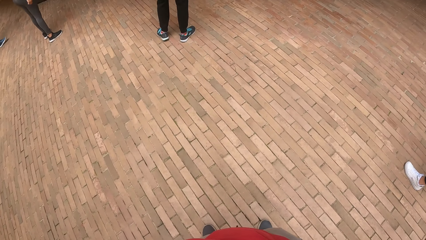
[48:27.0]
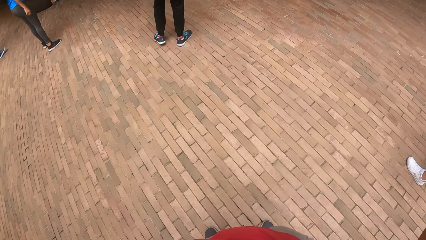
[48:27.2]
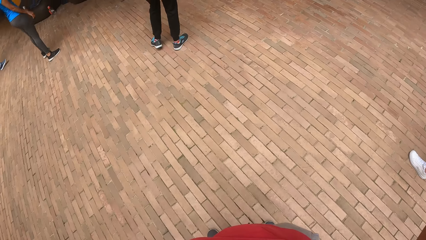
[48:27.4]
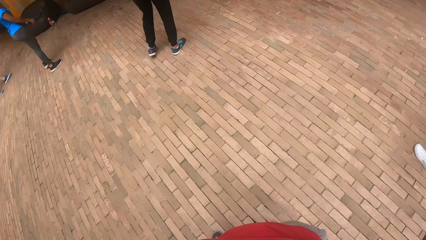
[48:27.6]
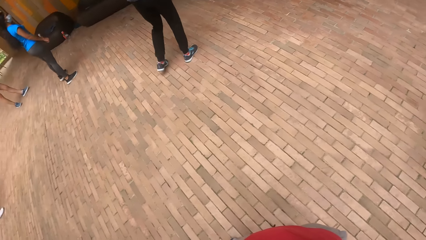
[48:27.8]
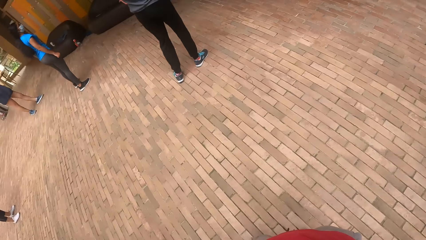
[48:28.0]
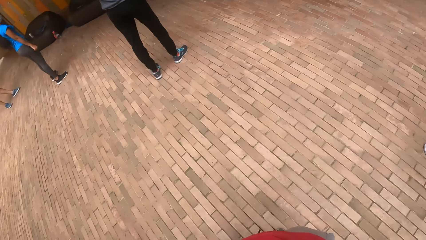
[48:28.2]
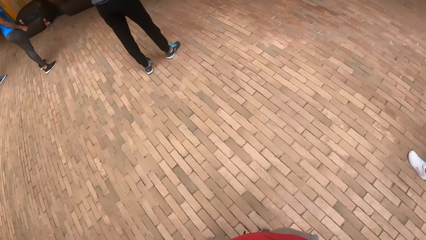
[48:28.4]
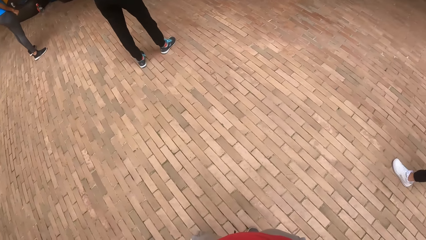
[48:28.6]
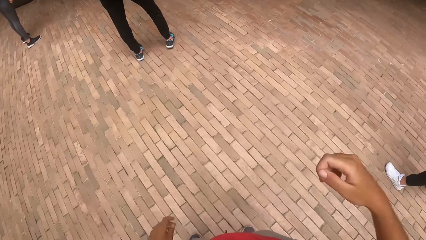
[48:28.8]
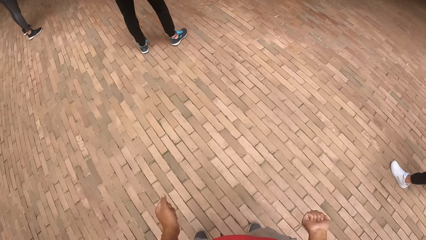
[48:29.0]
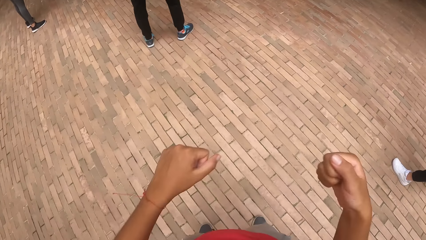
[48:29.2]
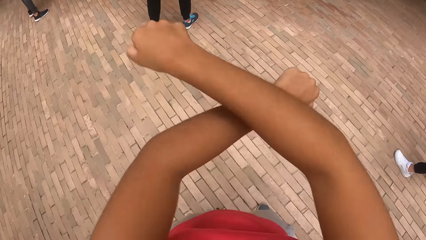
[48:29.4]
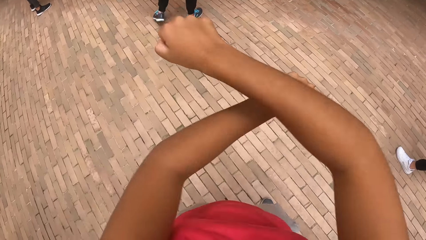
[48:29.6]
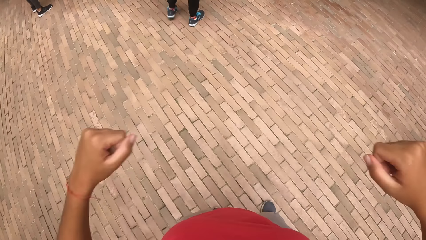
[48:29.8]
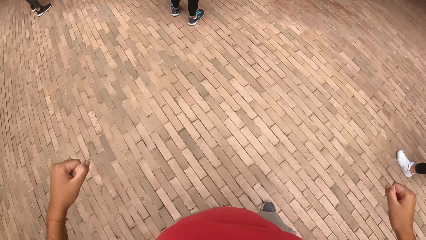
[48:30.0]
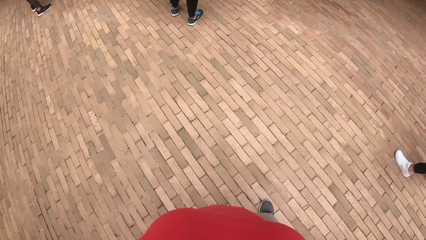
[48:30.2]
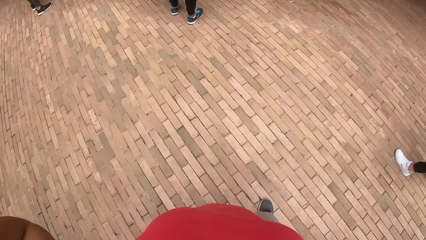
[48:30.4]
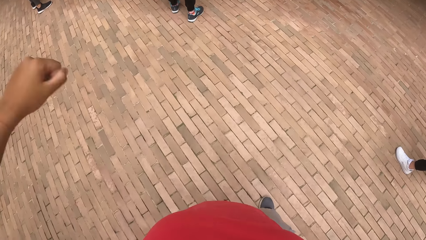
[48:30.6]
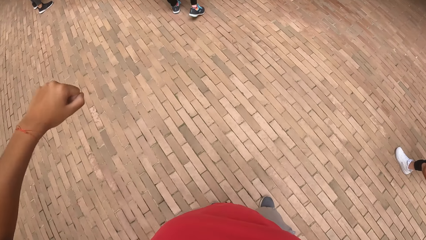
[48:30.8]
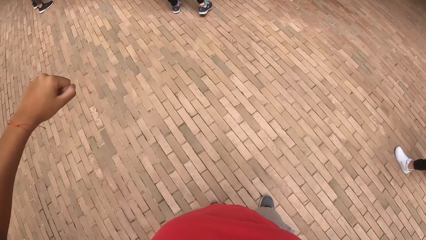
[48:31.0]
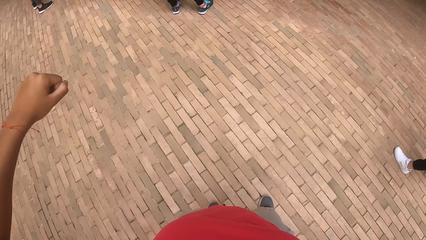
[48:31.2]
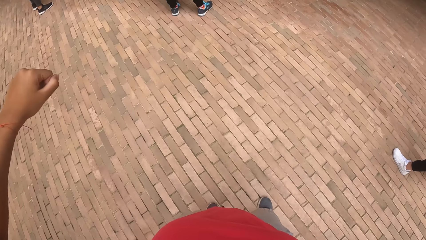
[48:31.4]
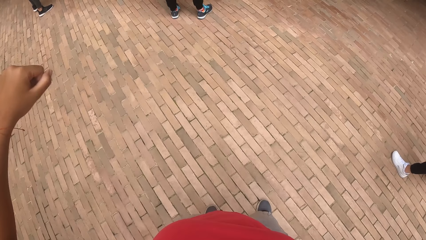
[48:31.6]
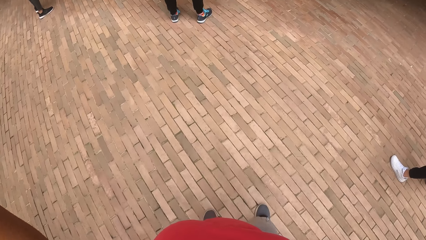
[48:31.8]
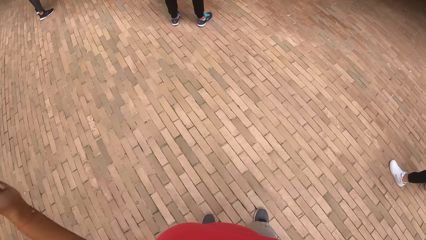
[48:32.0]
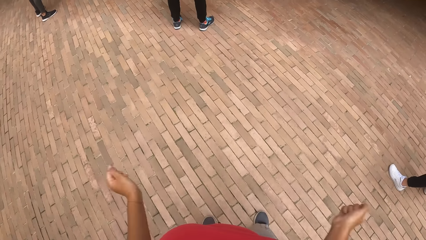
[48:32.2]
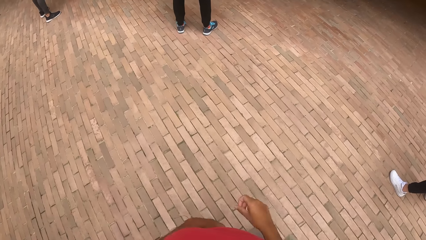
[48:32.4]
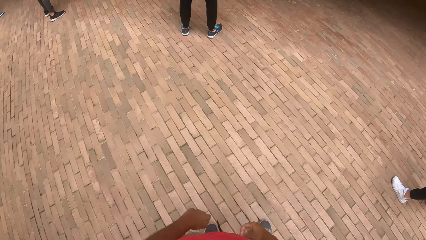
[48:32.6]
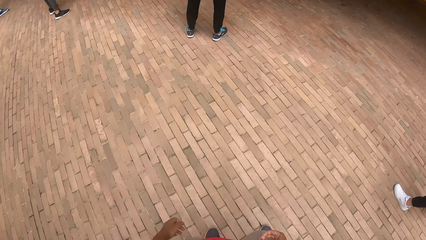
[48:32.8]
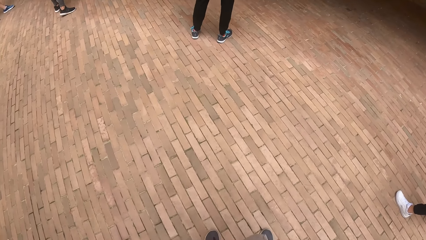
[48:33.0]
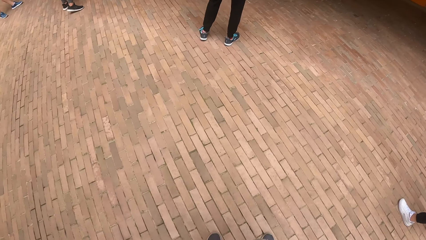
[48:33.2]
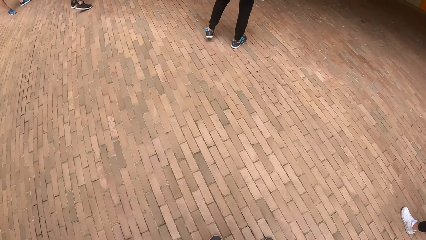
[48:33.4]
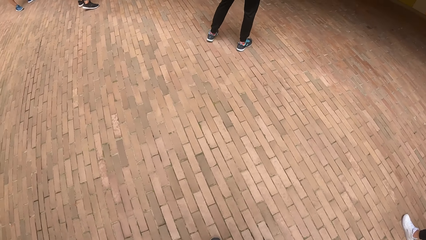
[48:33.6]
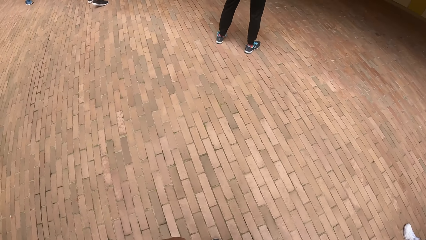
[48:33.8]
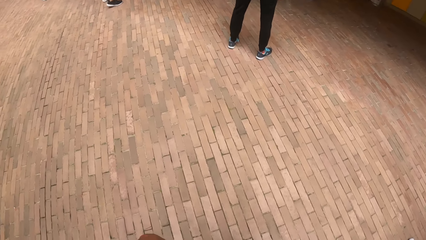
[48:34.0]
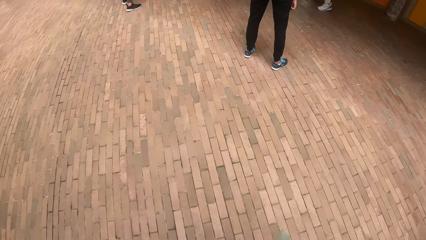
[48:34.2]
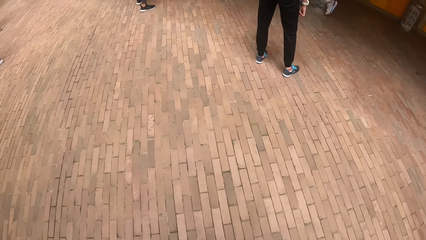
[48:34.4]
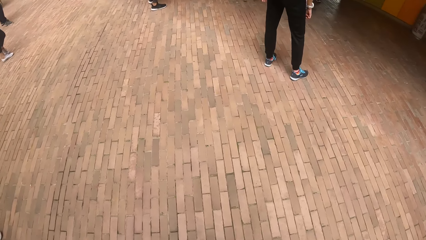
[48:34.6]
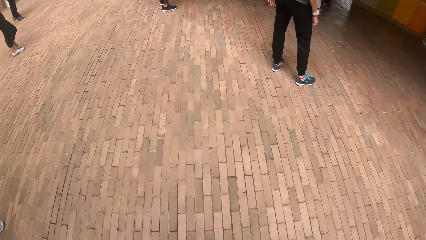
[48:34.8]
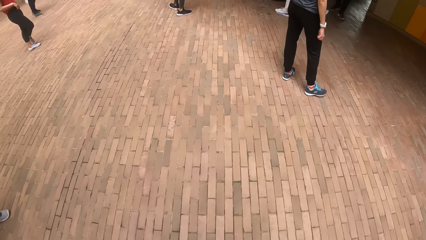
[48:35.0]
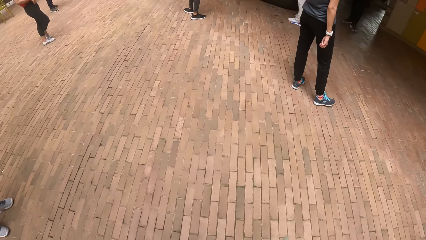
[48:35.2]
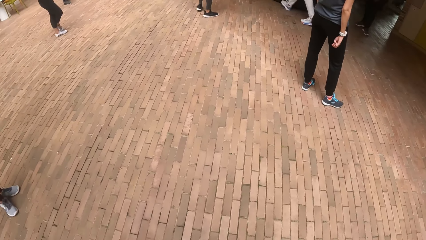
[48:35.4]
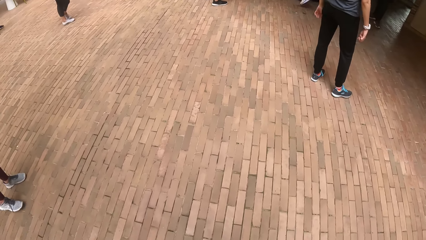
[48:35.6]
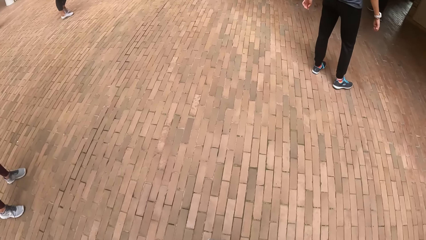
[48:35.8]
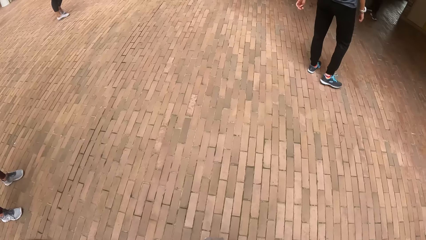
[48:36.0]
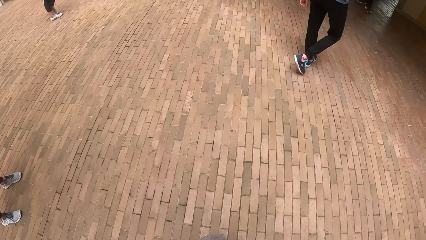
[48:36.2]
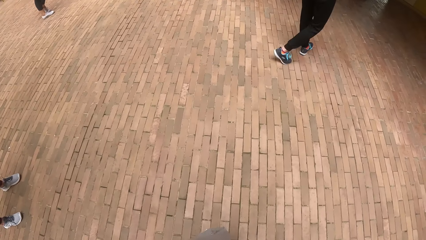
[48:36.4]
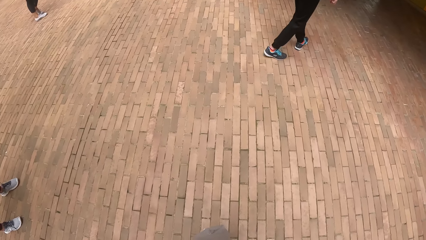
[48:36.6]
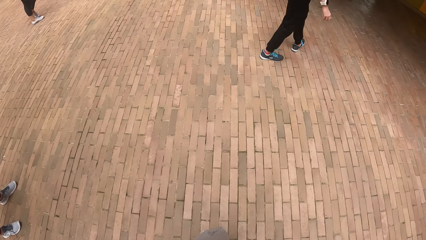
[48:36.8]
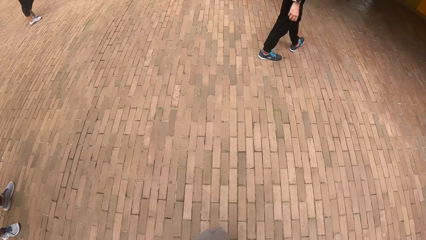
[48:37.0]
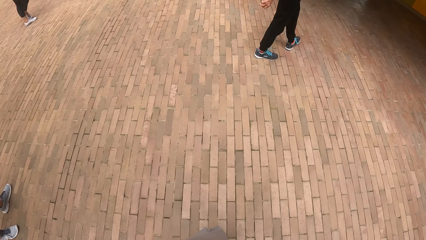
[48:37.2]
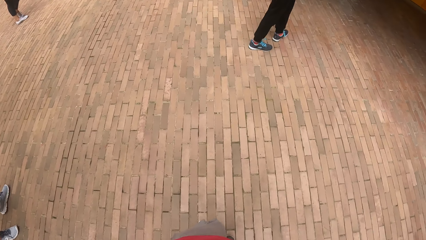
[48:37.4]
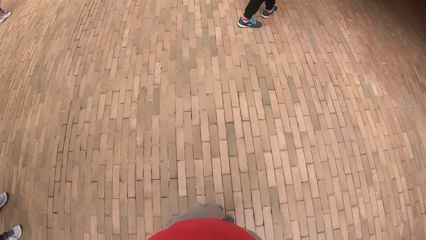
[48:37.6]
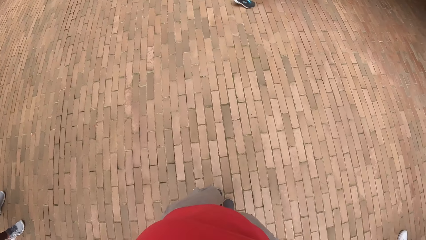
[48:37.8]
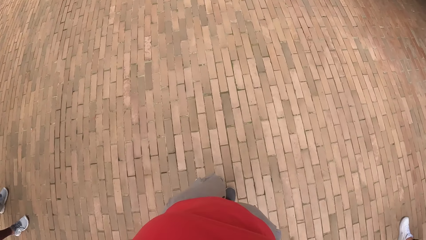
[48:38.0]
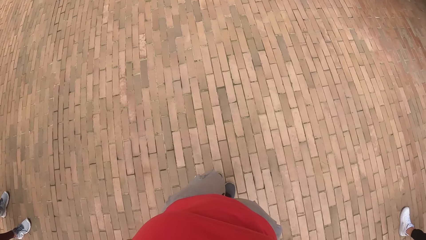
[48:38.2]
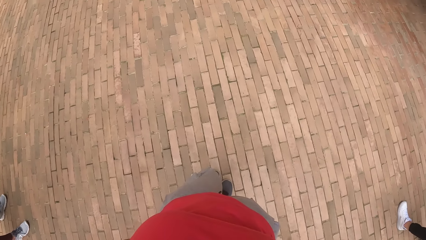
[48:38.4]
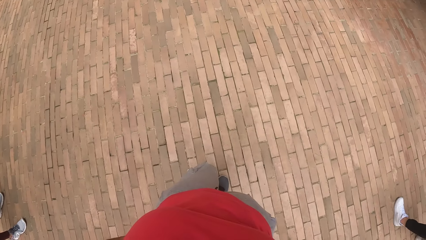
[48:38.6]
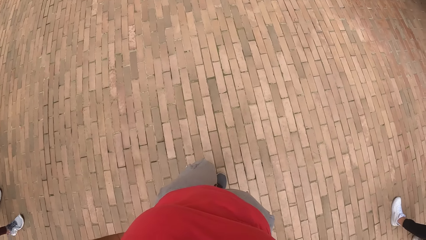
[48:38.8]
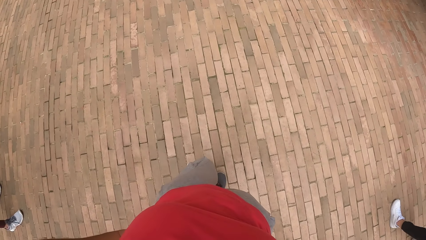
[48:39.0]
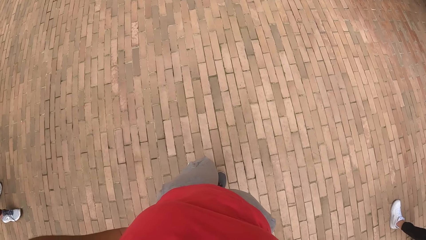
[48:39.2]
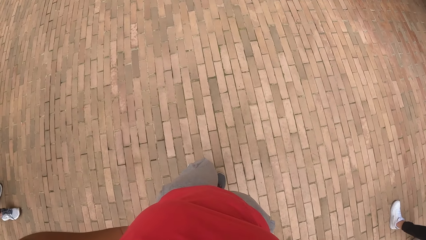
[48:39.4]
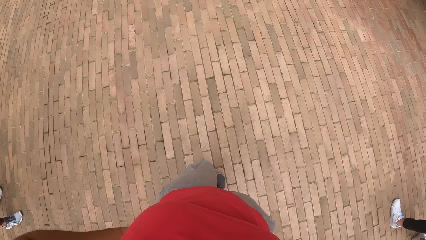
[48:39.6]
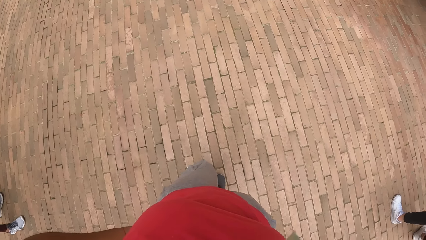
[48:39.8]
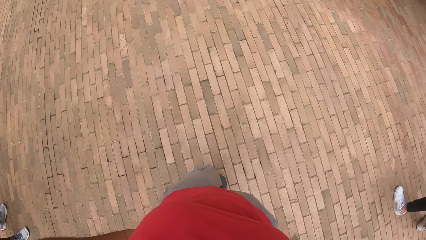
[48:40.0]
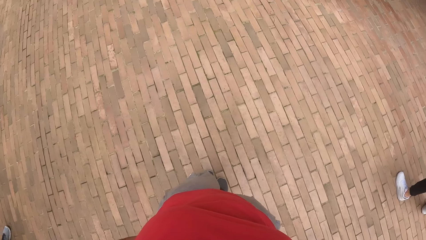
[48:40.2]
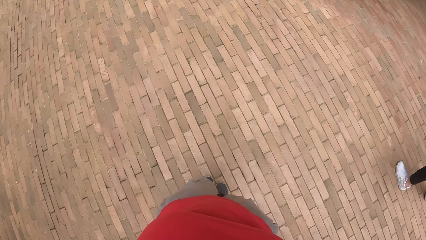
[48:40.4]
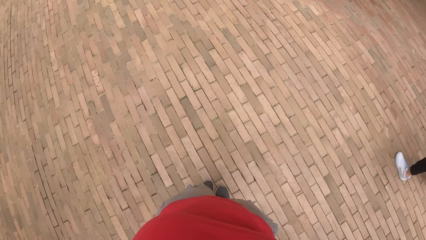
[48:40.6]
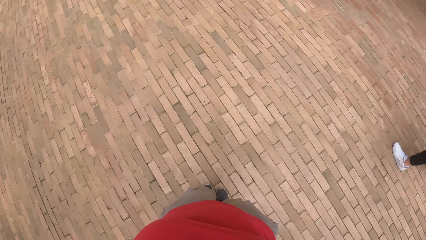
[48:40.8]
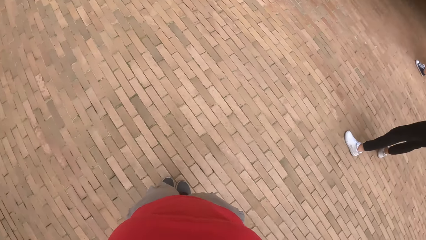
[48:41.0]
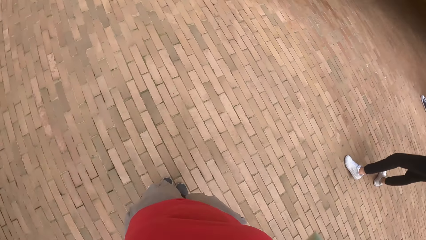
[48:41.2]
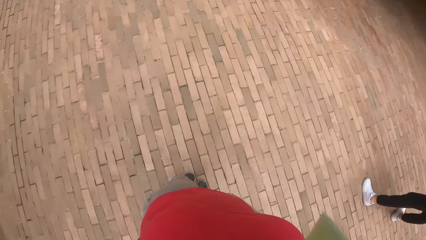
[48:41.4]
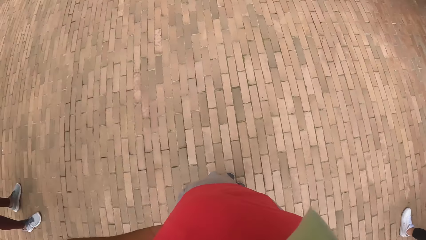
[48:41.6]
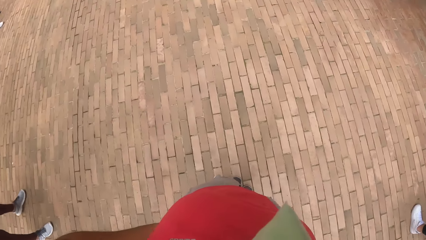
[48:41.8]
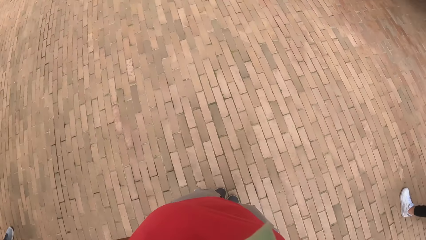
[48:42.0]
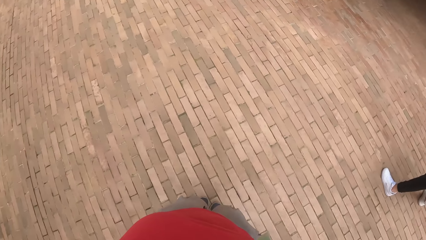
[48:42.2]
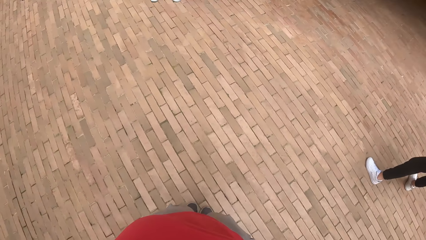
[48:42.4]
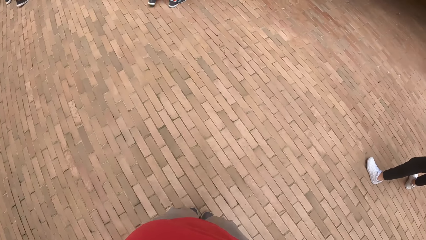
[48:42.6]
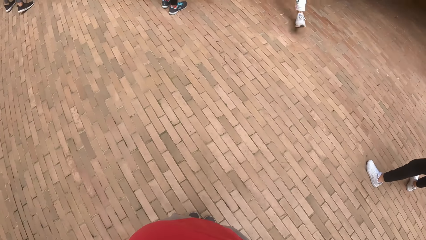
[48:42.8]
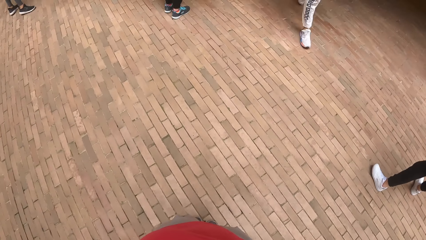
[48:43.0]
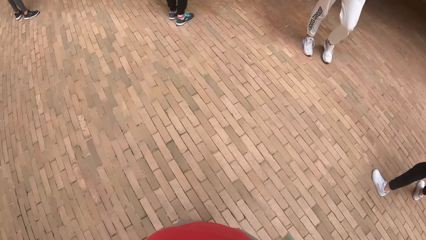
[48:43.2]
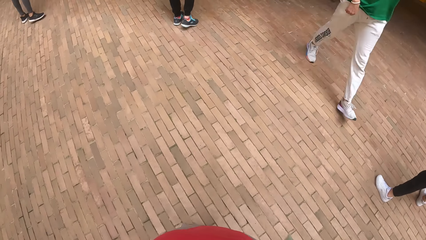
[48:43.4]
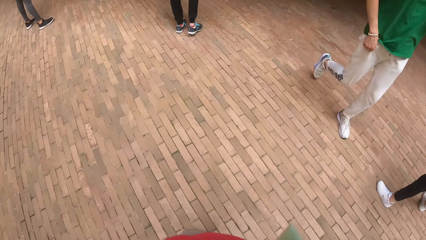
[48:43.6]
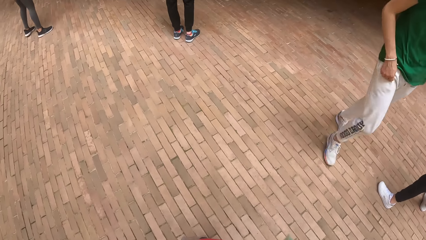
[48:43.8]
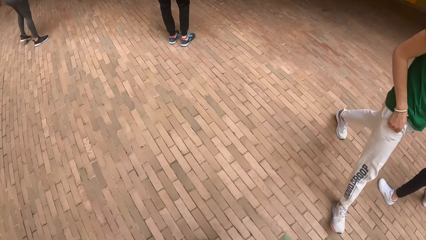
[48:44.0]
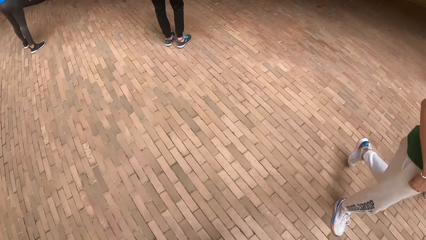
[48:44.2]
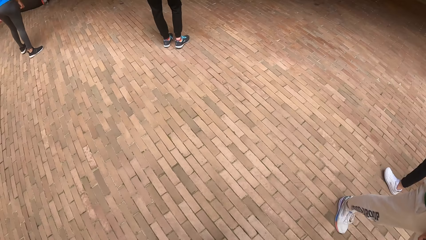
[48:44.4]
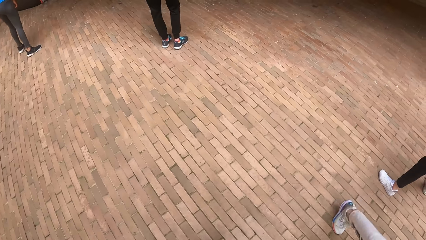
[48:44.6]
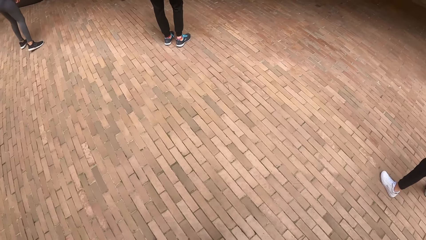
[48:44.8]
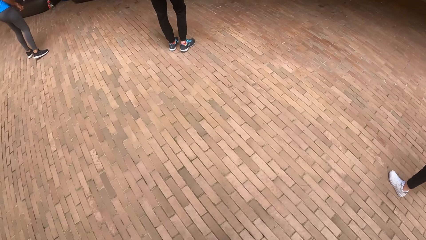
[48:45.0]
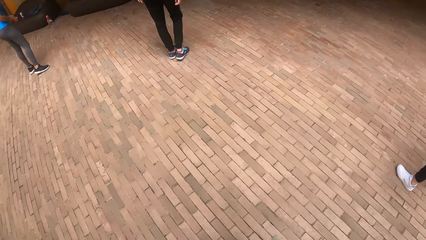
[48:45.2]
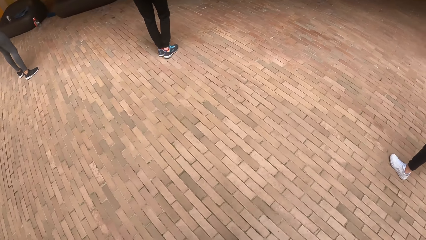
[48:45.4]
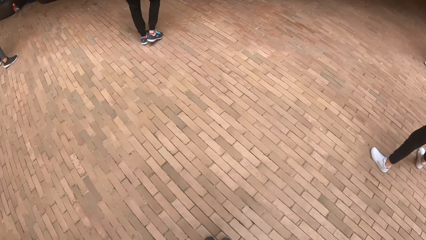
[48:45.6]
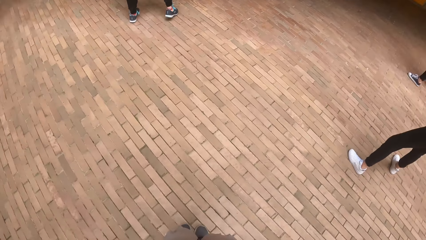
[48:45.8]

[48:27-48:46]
The camera wearer dances. They look around.
